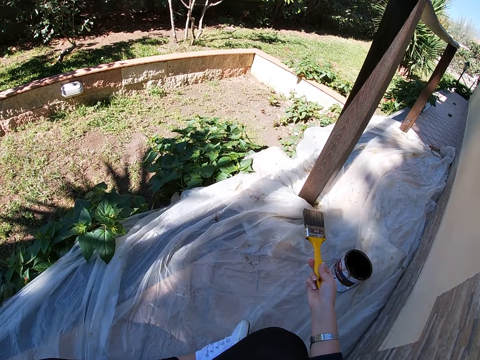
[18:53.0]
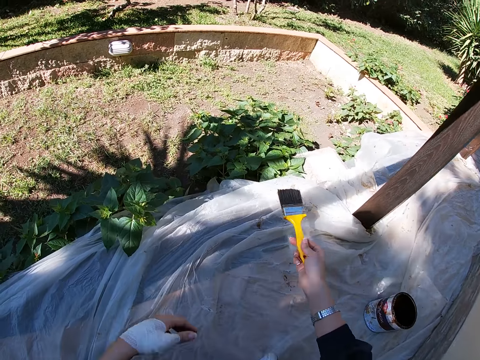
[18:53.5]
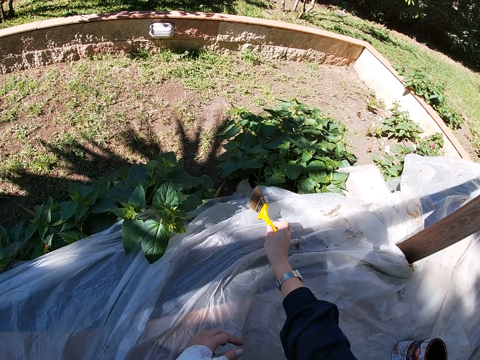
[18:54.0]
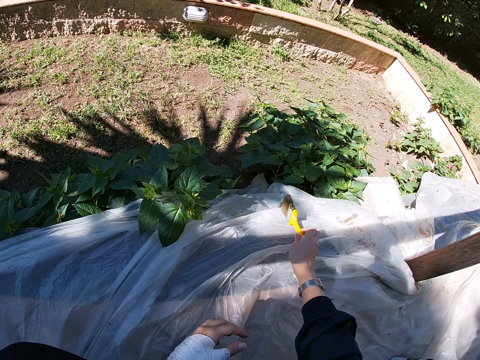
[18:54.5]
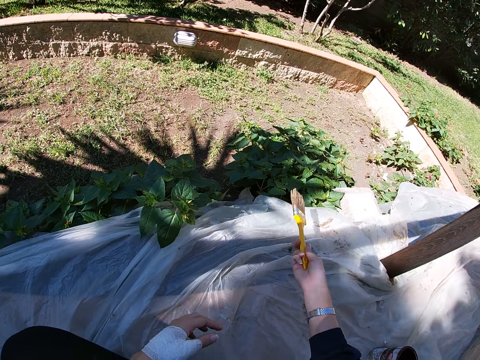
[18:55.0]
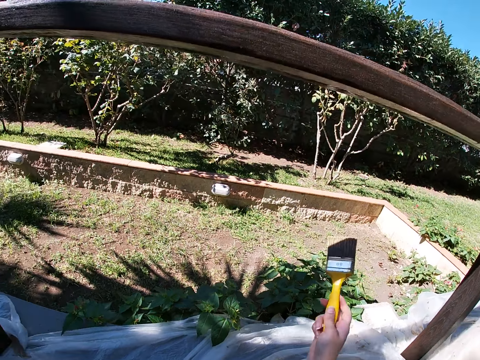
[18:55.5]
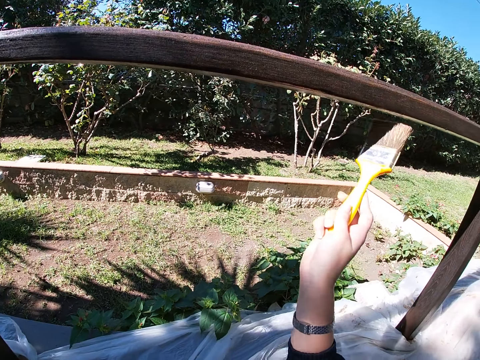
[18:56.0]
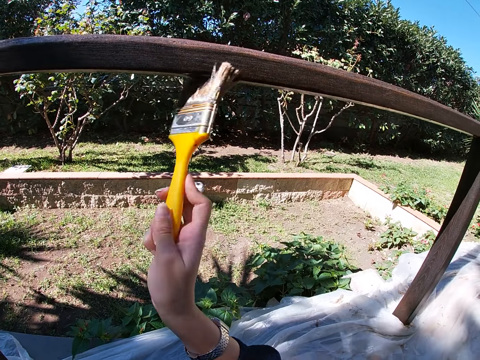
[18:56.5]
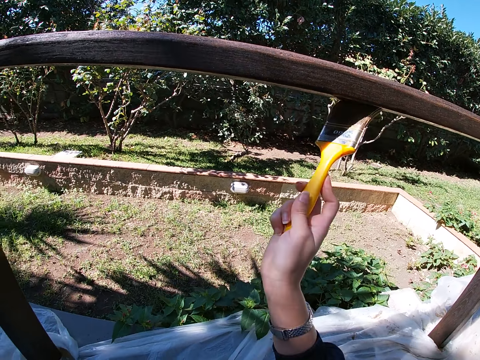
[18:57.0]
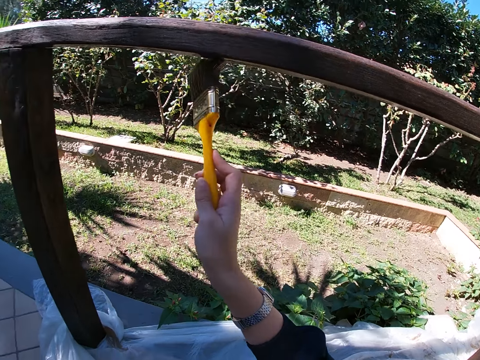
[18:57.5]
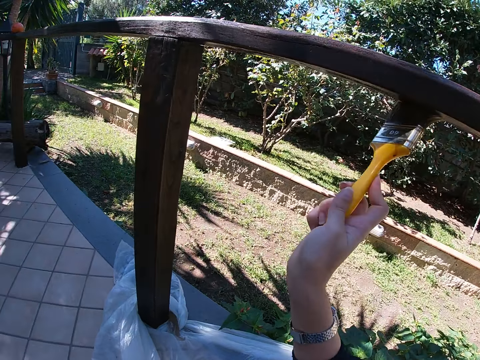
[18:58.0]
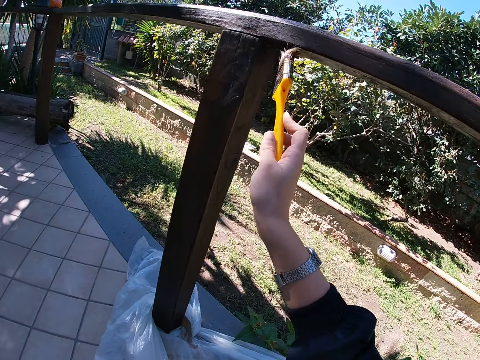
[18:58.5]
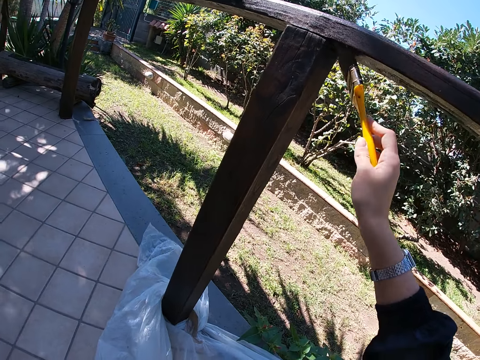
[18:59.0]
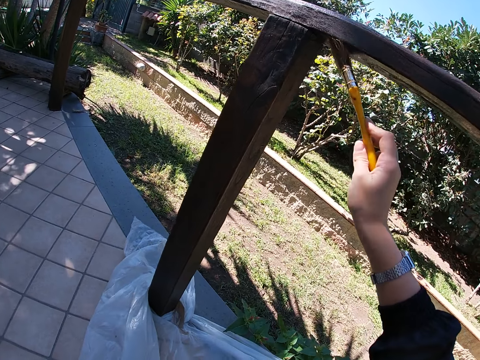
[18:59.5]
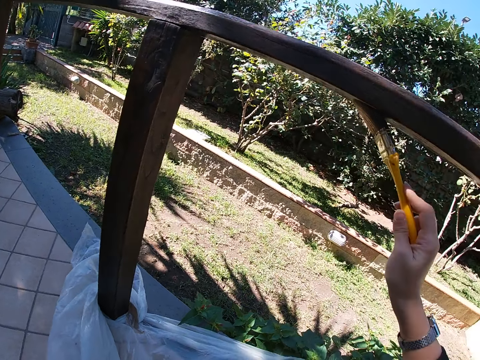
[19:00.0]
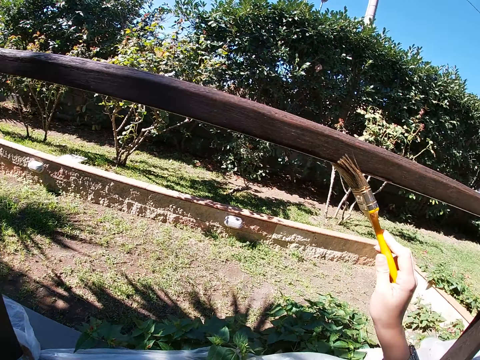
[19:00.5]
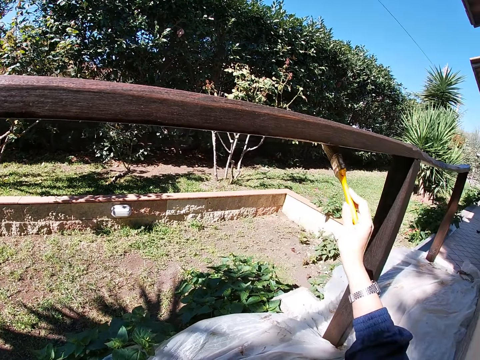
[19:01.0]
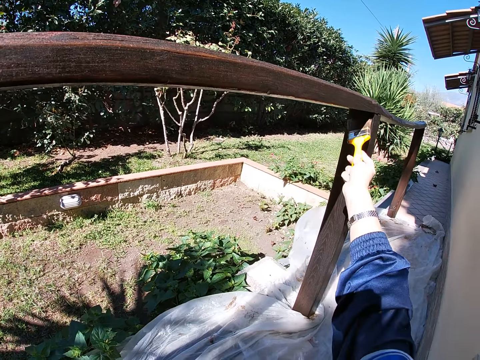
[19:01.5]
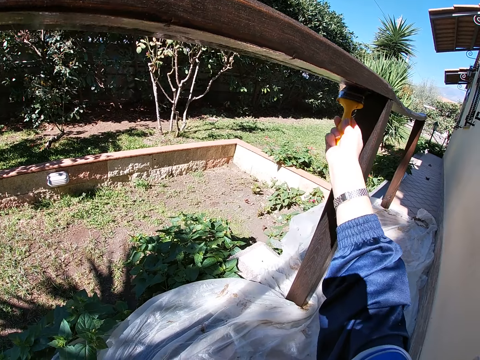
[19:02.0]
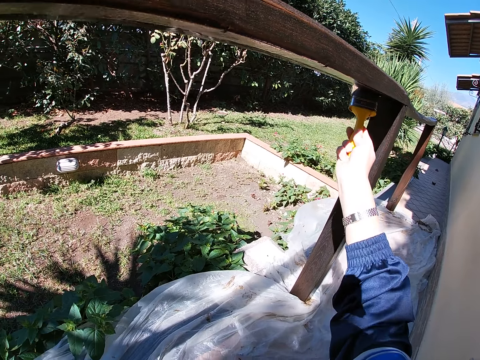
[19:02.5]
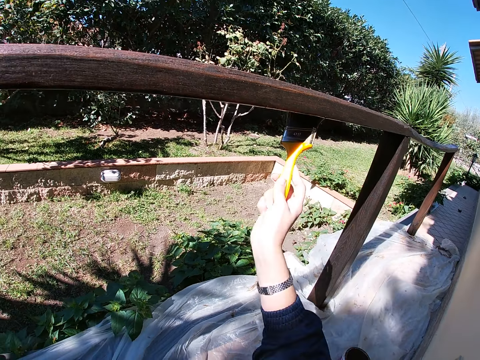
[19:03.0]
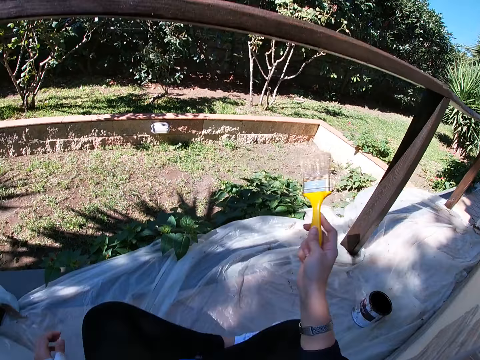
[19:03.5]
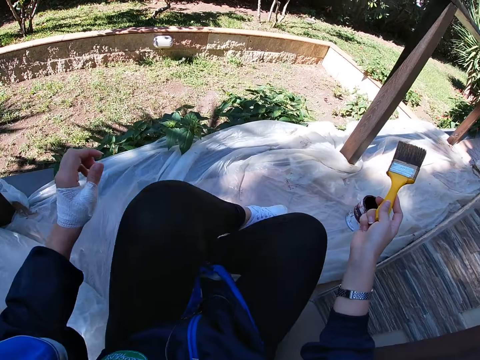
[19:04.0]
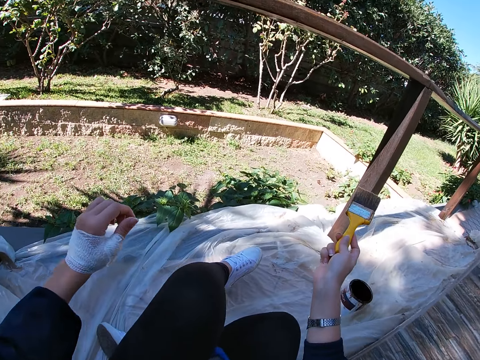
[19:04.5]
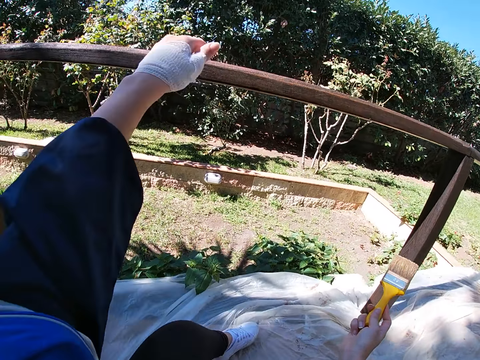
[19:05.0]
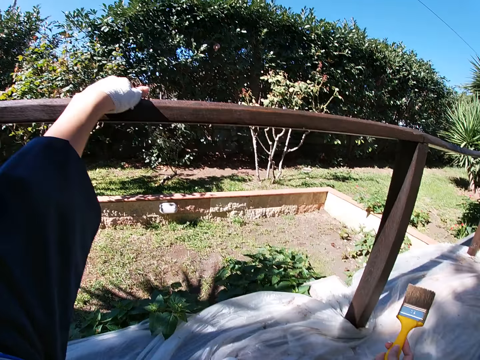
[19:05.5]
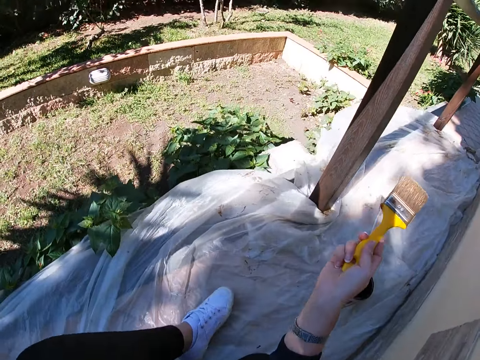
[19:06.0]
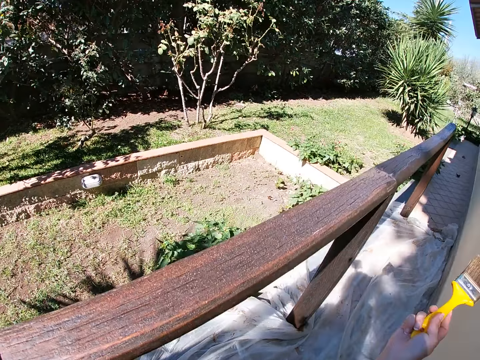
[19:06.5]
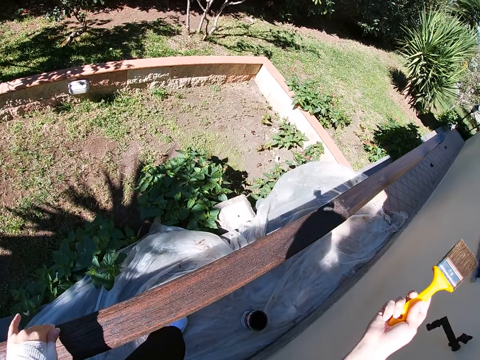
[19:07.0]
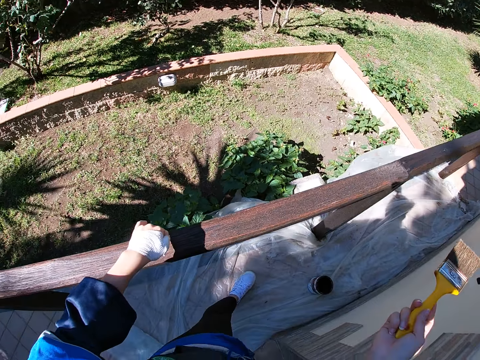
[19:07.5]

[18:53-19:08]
The camera wearer rubs the paint brush on a polythene paper laid on the ground. He cleans the tip of the brush with the nylon on the floor. He moves the paint brush towards a balcony rail or front yard fence. He paints the front yard fence with the paint brush. He stops painting the balcony rail using the paint brush. He holds the balcony rail. He stands up with his left hand on the front yard fence.

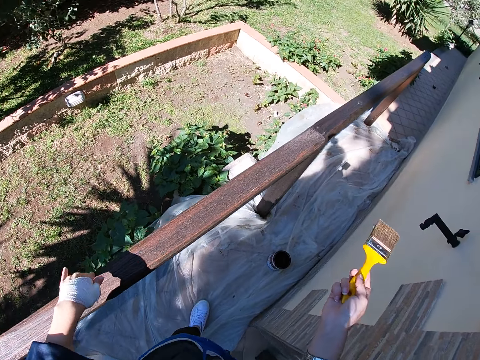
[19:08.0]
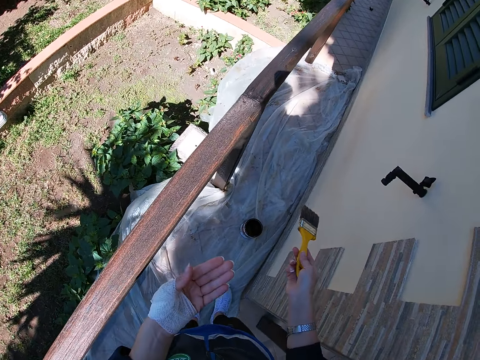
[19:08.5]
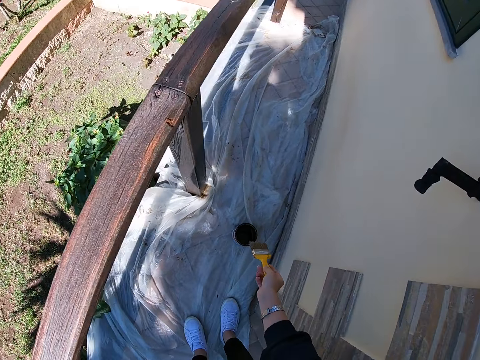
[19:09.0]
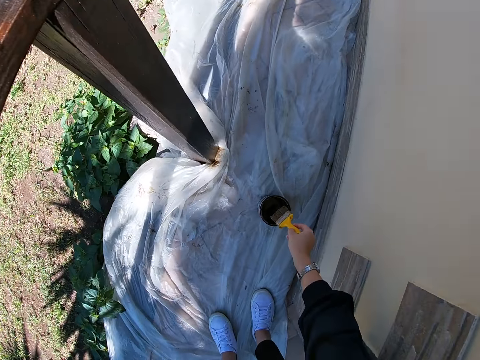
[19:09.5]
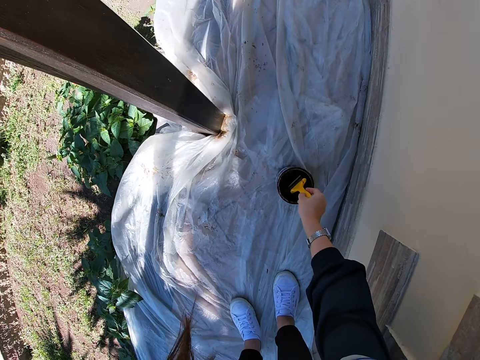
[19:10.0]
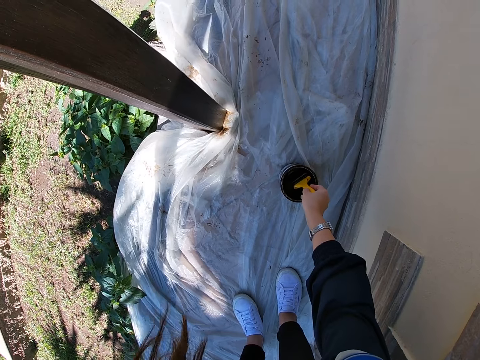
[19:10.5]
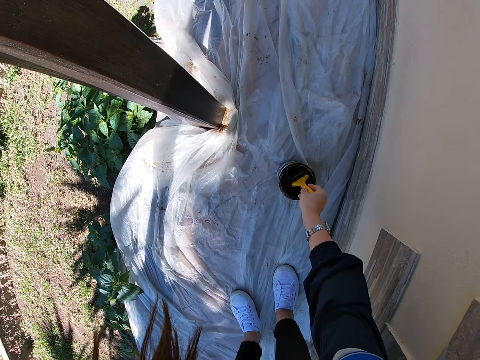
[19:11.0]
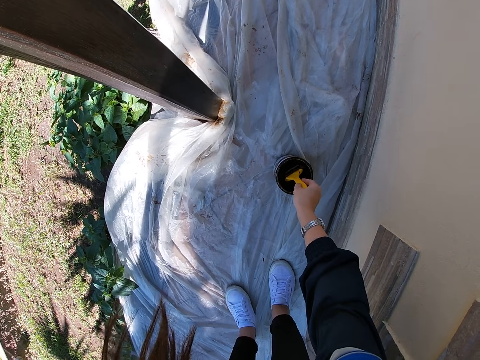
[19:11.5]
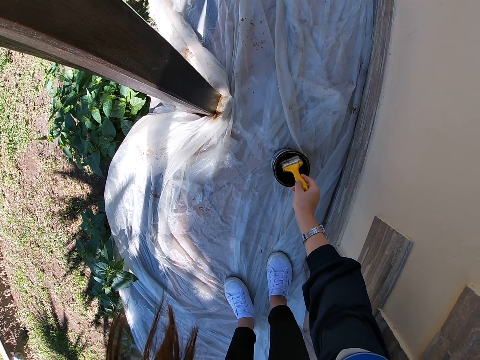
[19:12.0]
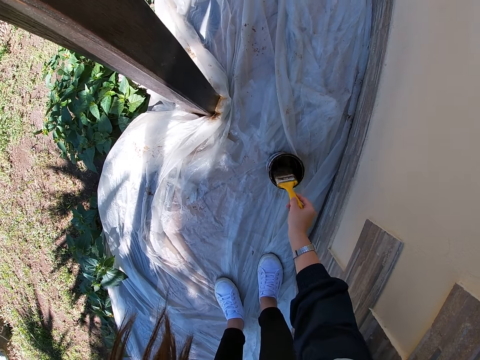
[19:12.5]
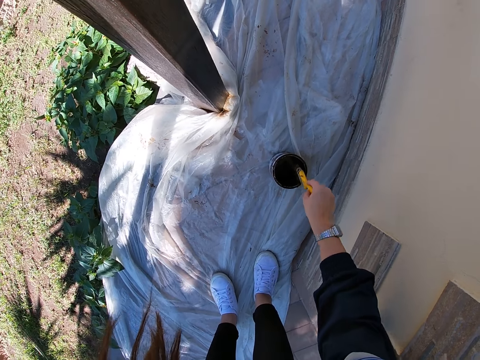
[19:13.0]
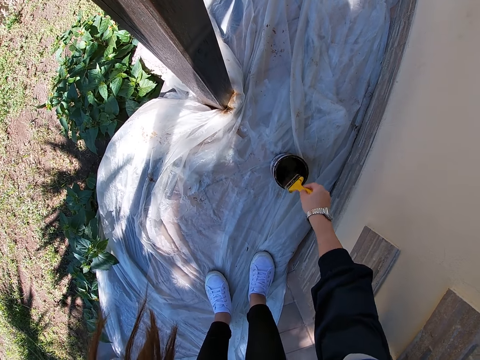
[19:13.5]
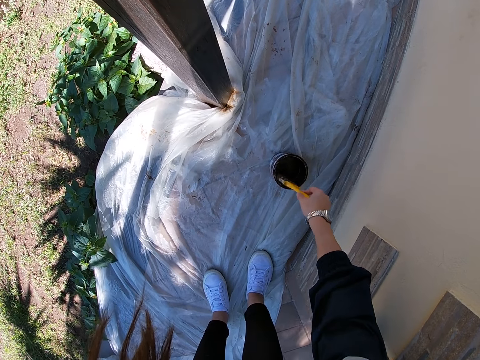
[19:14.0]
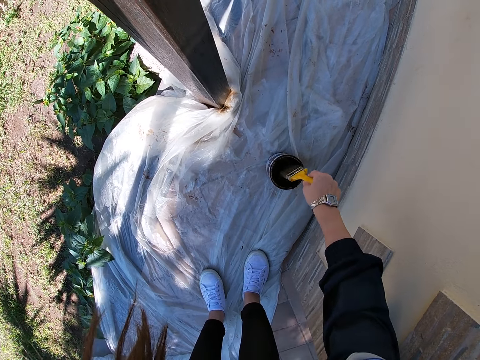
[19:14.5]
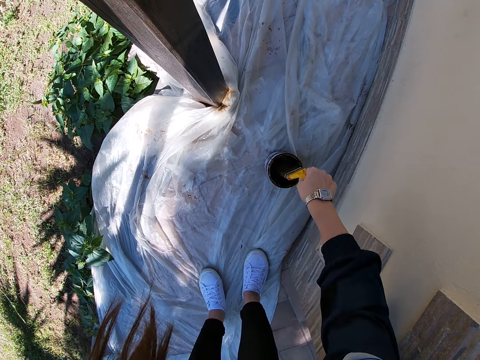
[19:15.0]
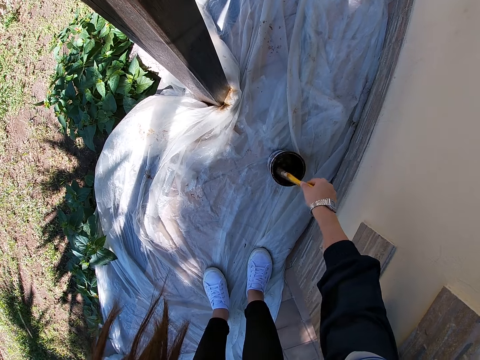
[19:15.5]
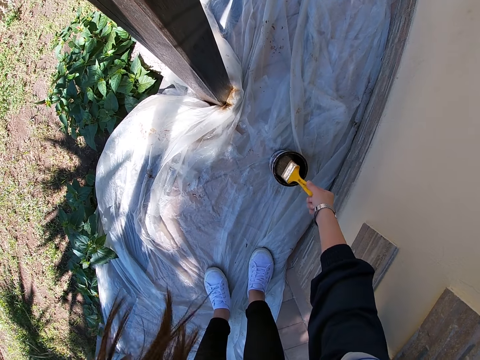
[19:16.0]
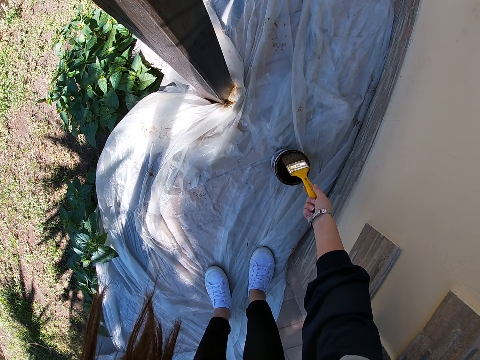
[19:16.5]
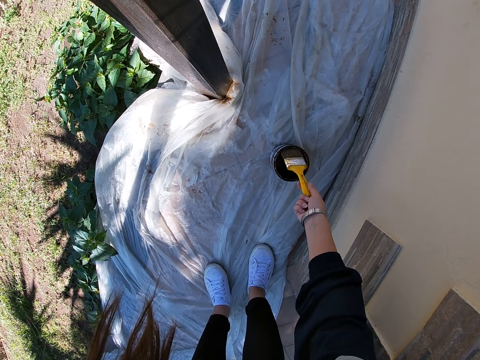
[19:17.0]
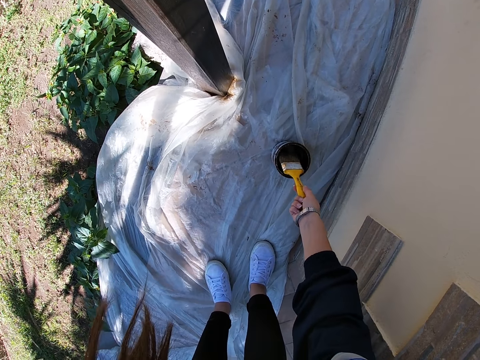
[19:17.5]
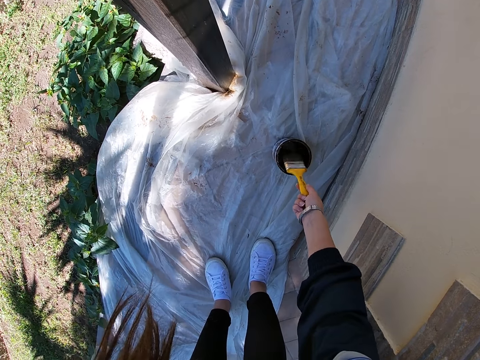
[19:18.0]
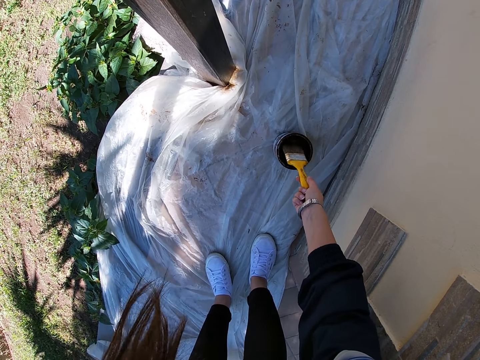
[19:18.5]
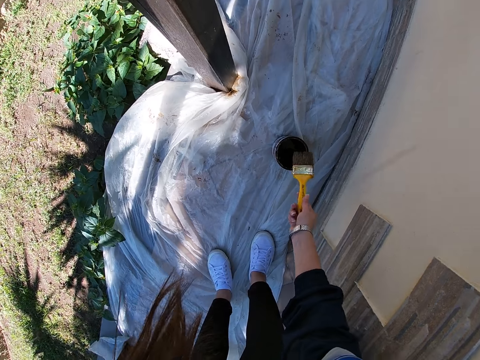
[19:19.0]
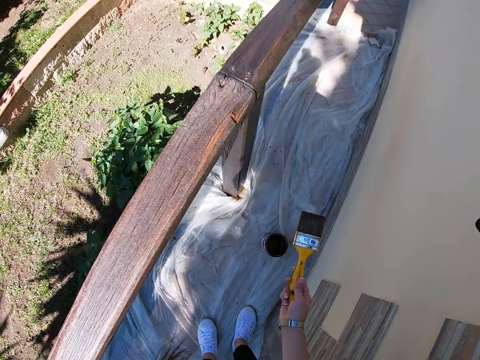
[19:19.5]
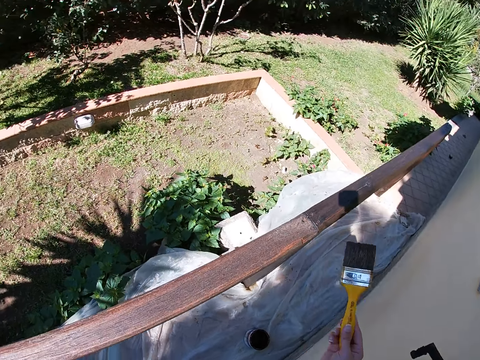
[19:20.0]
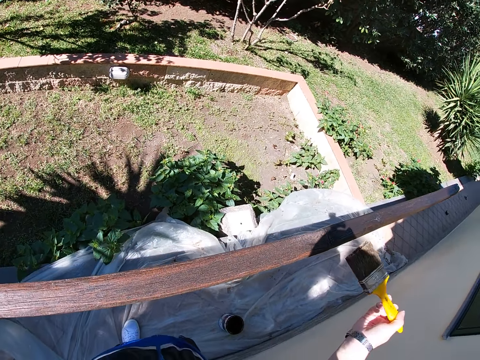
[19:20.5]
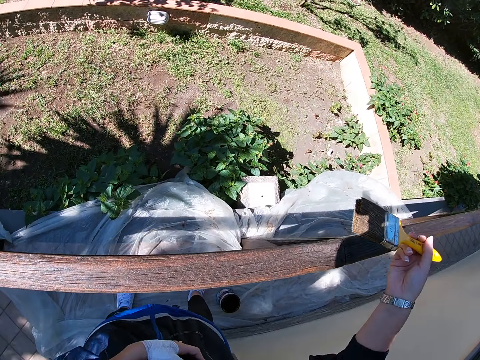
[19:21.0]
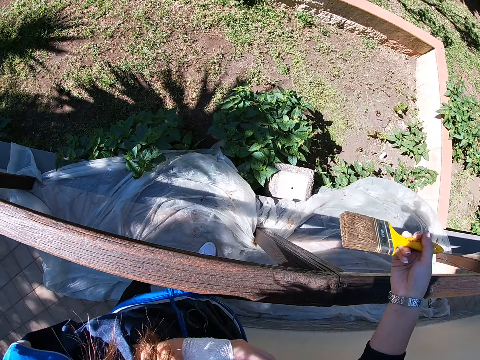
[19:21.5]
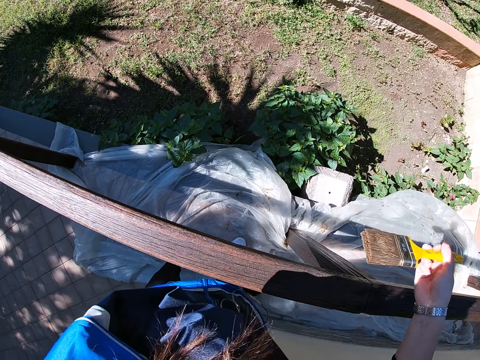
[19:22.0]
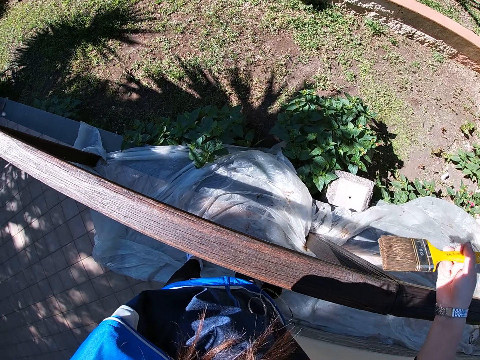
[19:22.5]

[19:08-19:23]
The camera wearer bends down. They dip the paint brush into the paint or wood finish in the tin. They rub the paint brush on the wood finish can. They adjust the paint on the paint brush. They raise the paint brush towards the balcony rail.
